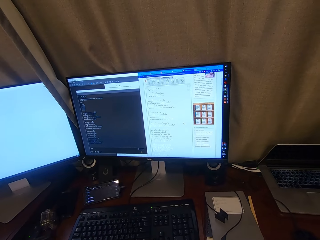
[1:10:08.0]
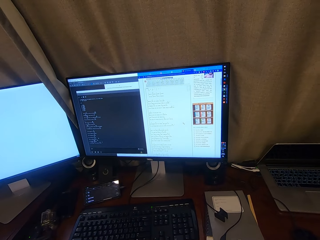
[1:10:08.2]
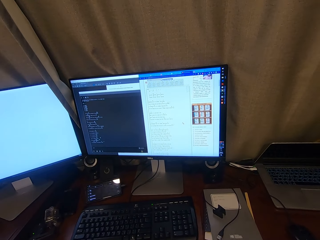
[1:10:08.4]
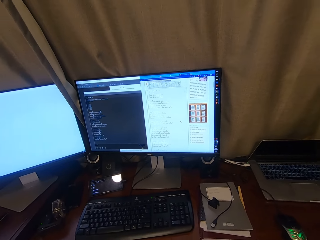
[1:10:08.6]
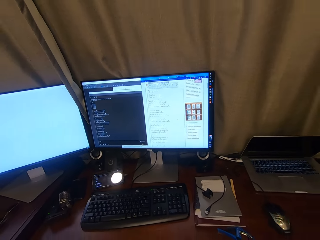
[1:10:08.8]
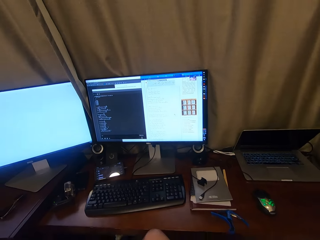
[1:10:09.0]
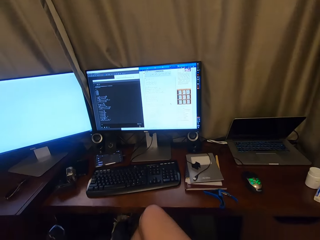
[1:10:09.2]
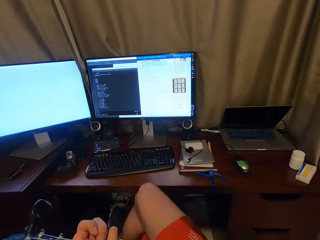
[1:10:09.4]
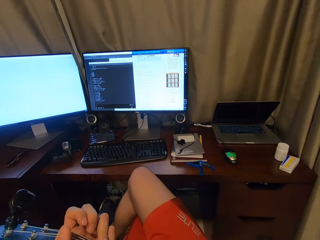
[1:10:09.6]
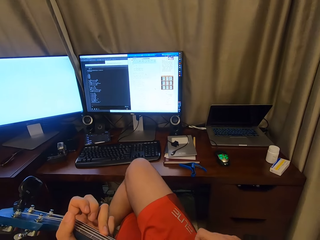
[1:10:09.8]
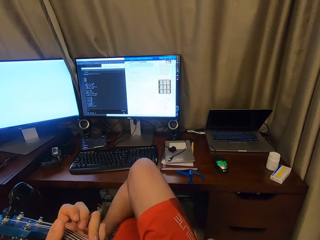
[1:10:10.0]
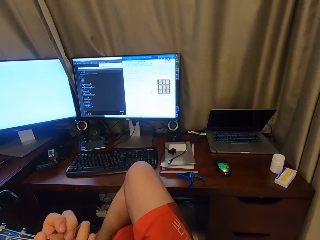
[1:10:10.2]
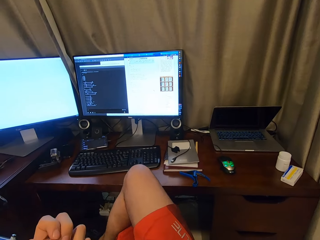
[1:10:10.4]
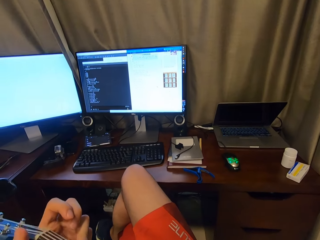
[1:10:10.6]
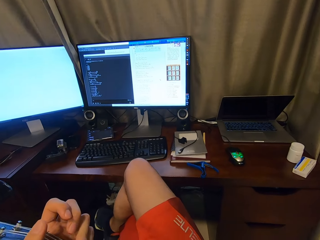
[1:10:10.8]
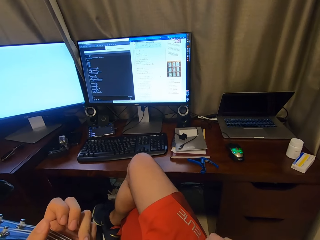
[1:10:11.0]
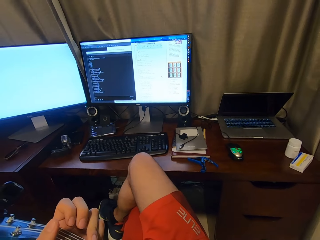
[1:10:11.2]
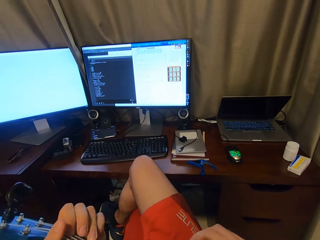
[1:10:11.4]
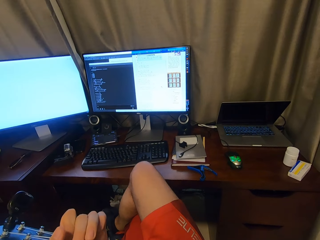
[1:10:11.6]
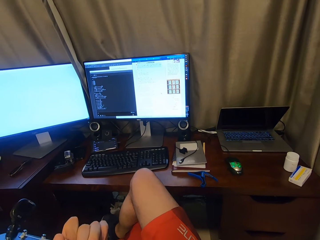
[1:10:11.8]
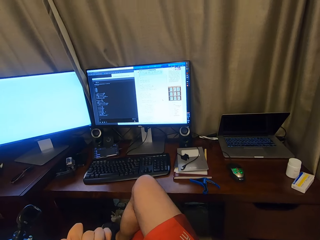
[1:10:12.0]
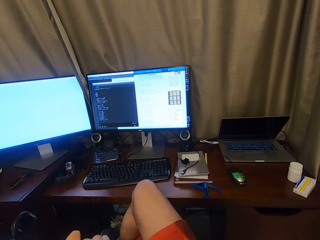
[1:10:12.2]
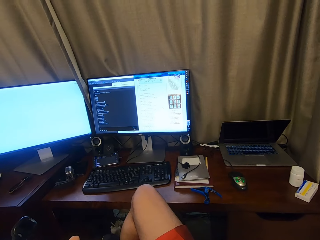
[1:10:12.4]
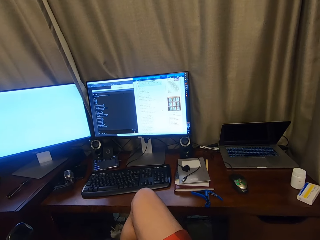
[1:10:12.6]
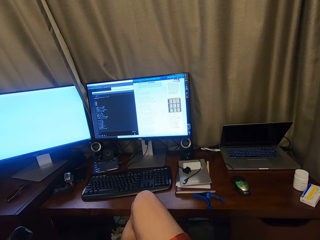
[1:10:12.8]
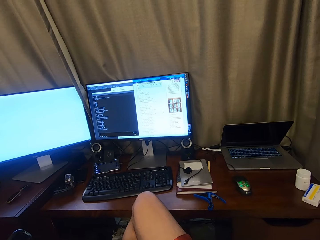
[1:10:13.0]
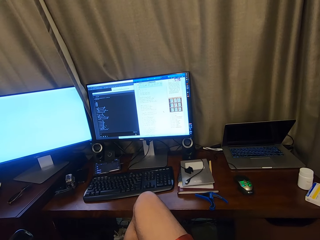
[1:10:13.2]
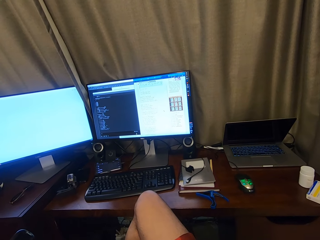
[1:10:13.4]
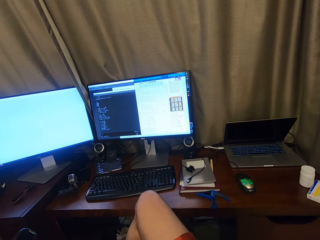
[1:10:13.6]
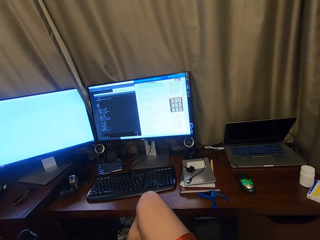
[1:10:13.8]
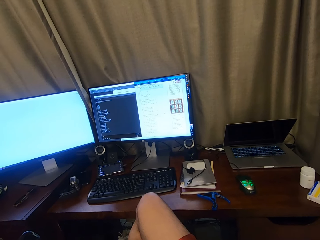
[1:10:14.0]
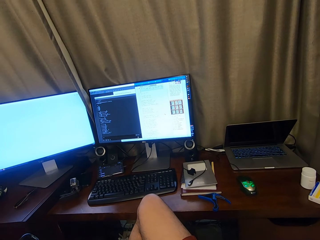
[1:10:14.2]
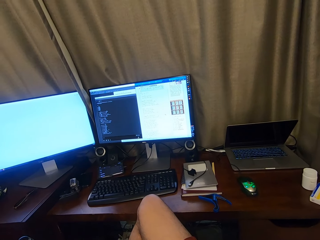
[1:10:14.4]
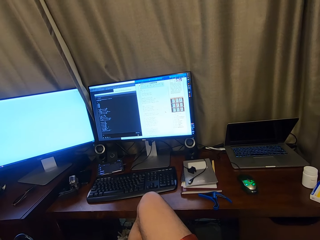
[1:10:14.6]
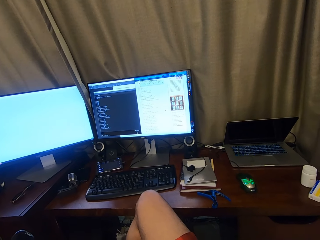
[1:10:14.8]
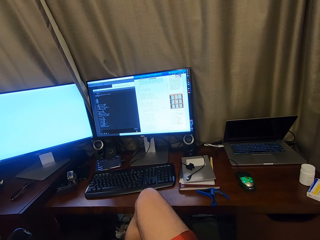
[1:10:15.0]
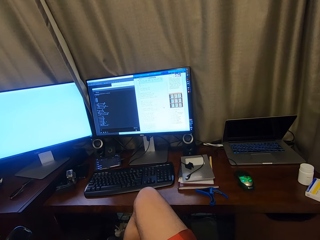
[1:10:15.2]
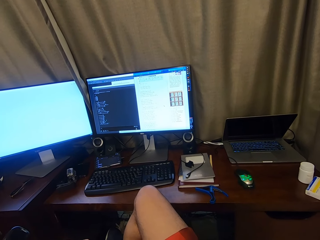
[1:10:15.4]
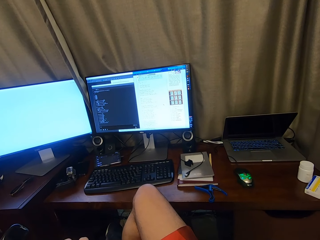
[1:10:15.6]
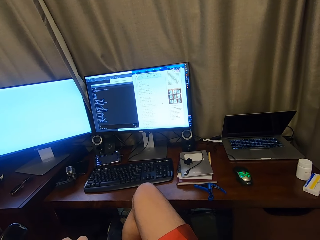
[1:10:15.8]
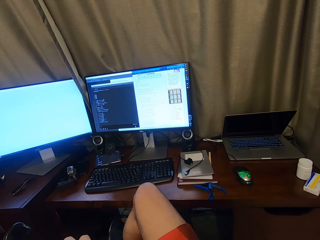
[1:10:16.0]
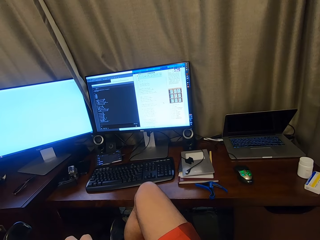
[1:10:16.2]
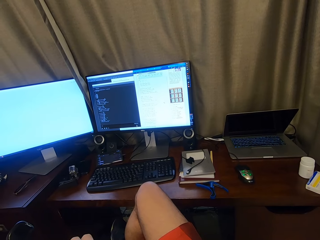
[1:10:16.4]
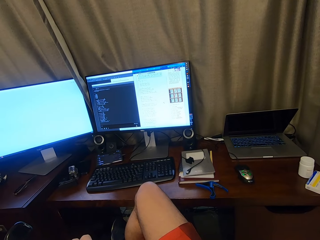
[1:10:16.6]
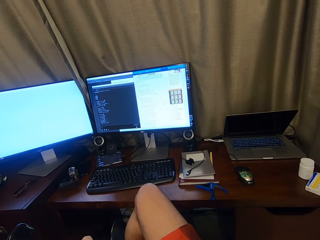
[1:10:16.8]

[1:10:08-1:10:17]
The camera wearer adjusts the guitar on his lap. He plays the guitar.

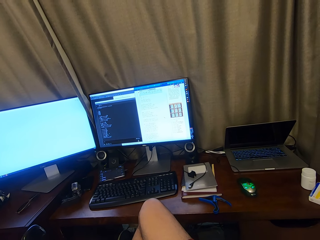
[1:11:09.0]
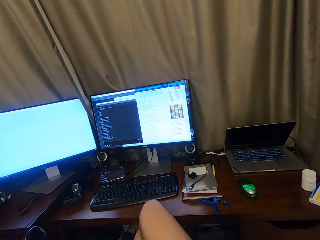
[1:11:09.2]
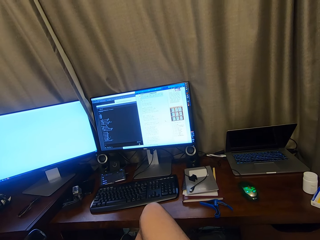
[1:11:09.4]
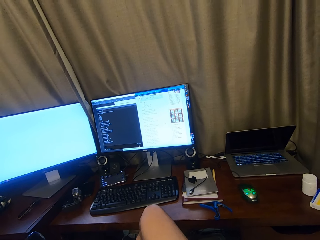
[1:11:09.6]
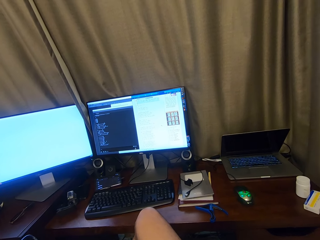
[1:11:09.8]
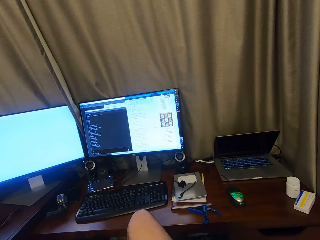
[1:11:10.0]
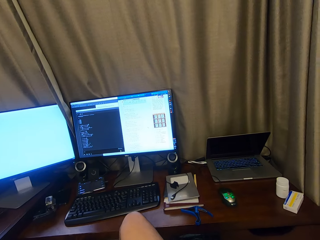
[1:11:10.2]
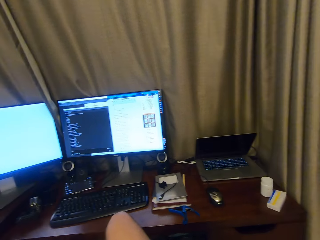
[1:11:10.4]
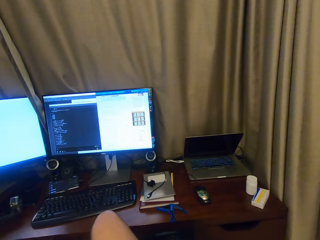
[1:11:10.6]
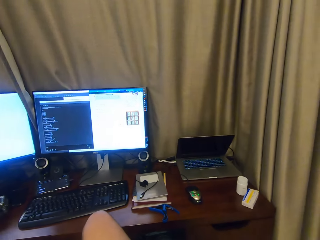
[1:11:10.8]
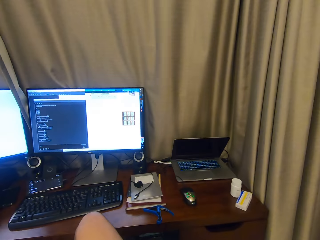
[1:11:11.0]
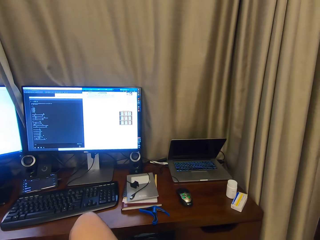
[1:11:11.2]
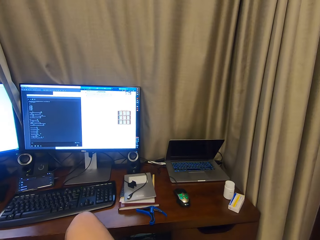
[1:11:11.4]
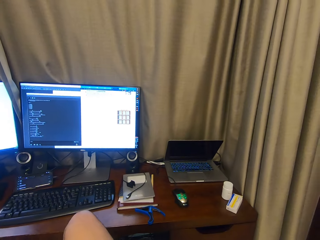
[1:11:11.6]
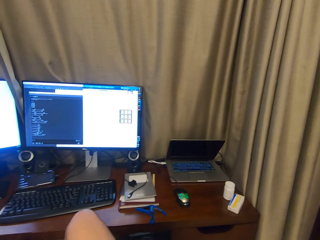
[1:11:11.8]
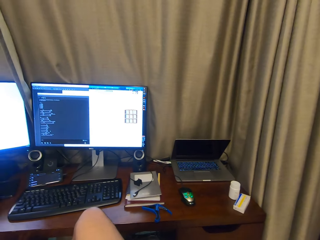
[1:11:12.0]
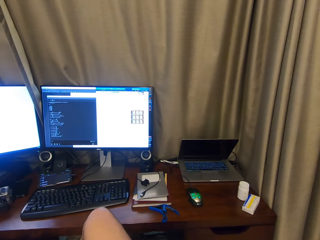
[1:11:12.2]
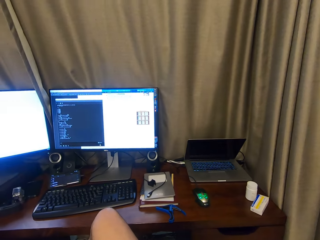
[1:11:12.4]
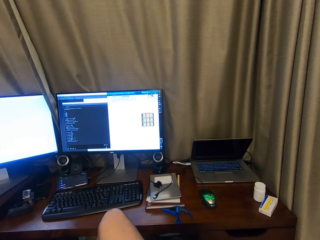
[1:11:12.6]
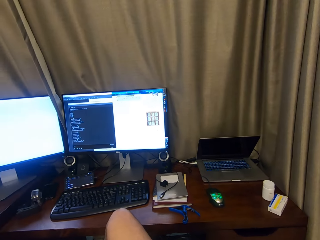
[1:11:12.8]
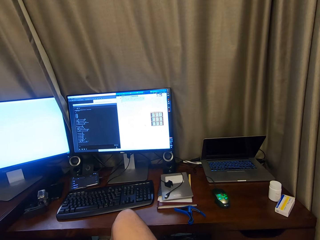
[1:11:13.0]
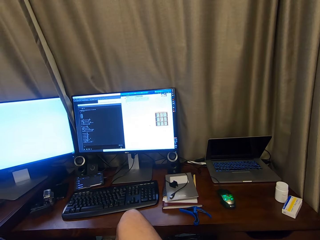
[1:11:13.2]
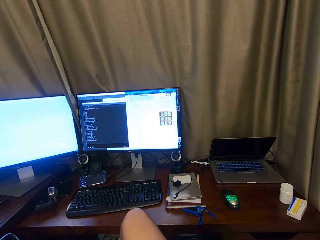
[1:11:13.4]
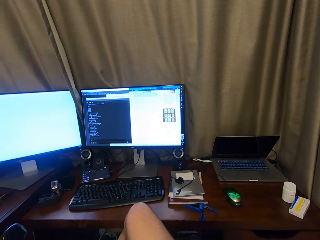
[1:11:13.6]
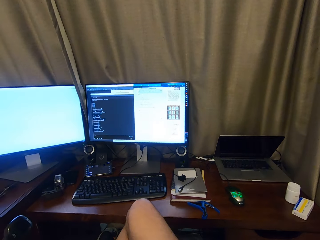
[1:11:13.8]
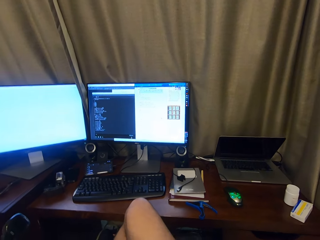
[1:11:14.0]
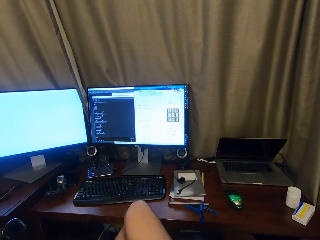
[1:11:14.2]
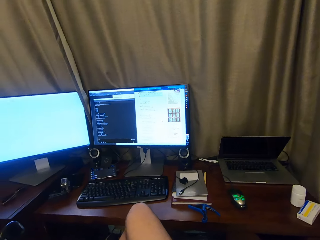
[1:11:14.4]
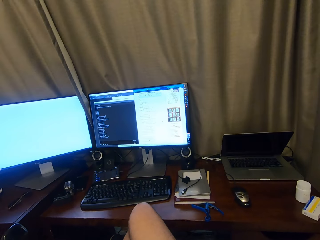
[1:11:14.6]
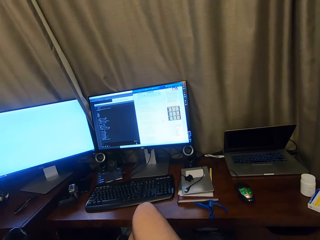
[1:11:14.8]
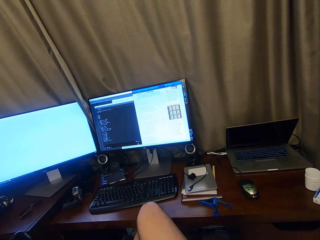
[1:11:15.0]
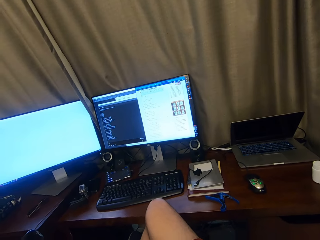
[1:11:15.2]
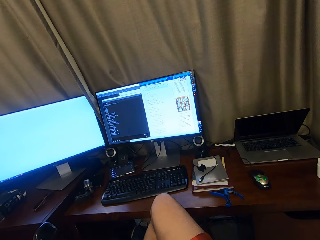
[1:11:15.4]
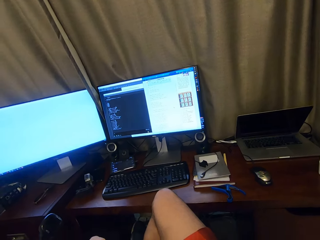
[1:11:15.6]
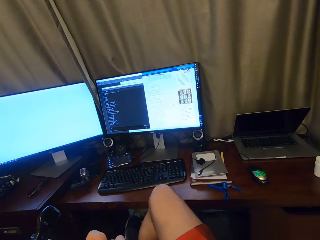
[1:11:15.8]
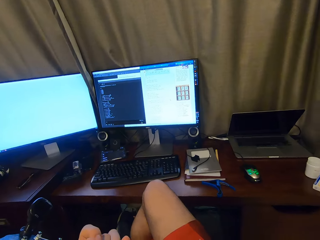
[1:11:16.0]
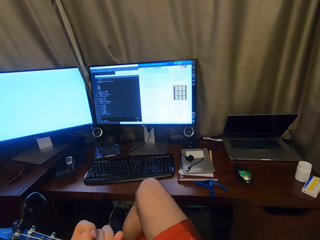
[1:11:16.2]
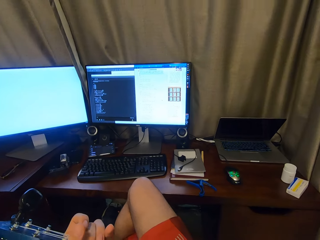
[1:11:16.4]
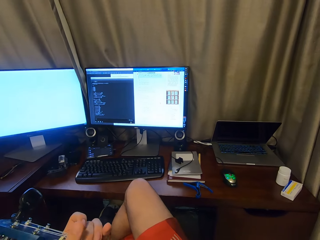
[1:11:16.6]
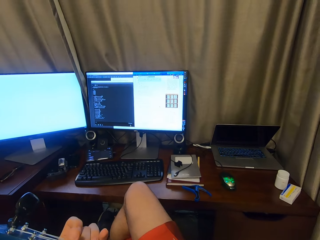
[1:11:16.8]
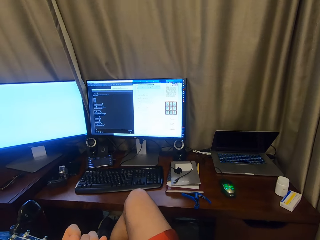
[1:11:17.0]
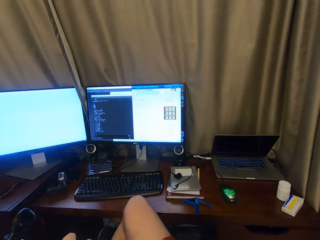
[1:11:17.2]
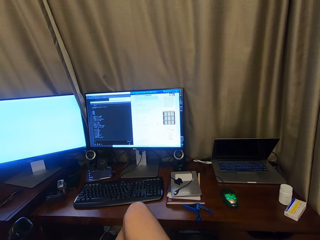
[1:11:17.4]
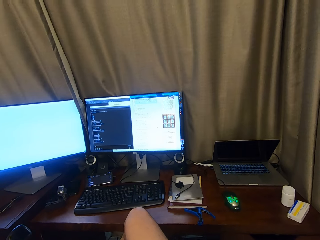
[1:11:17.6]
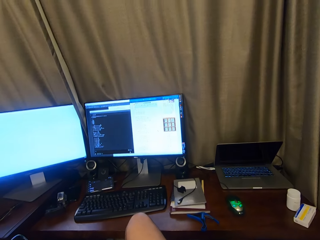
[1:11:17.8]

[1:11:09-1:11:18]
The camera wearer looks around a room. They play a guitar.
